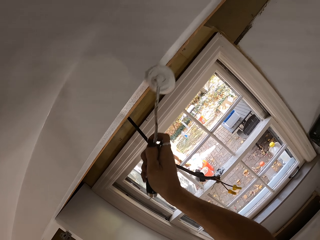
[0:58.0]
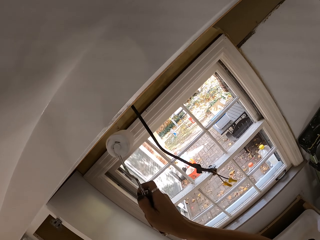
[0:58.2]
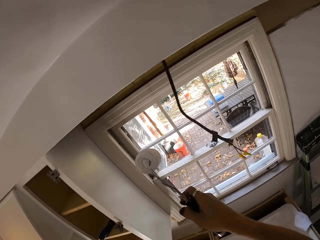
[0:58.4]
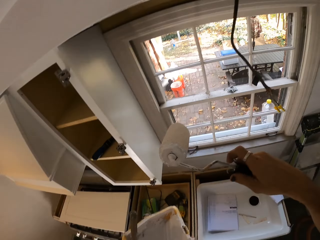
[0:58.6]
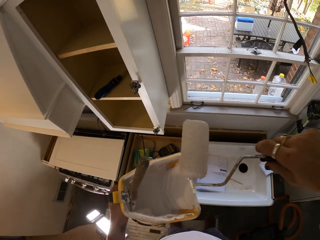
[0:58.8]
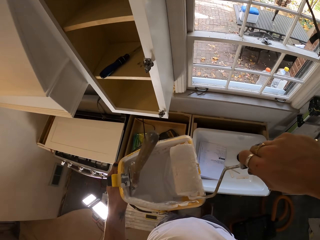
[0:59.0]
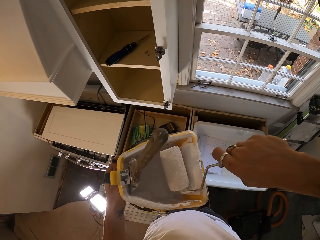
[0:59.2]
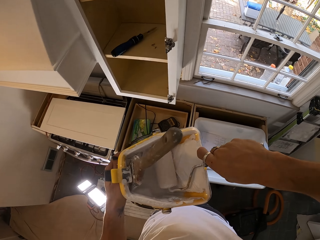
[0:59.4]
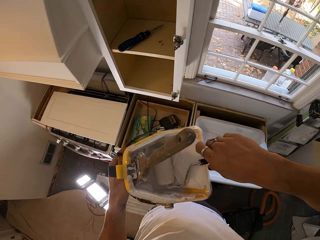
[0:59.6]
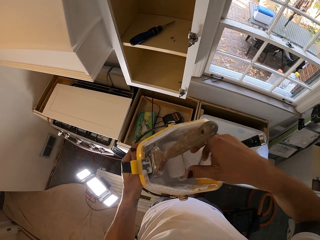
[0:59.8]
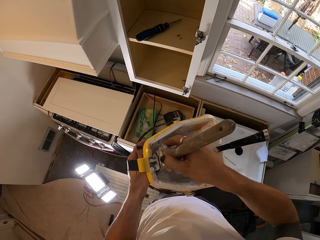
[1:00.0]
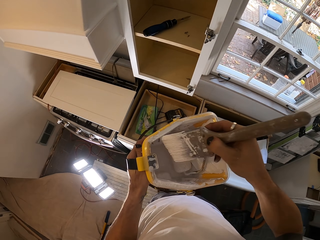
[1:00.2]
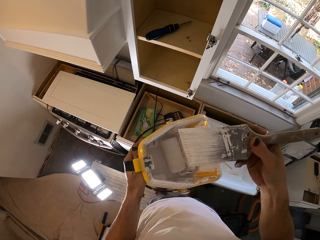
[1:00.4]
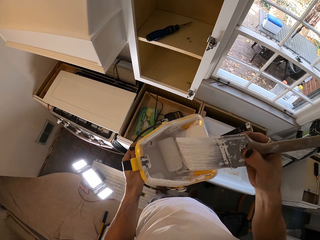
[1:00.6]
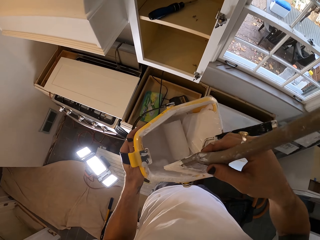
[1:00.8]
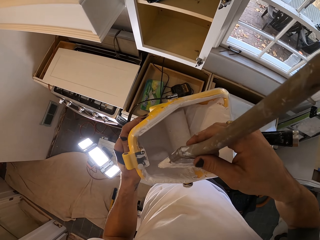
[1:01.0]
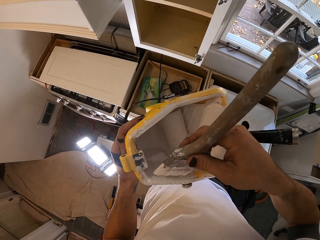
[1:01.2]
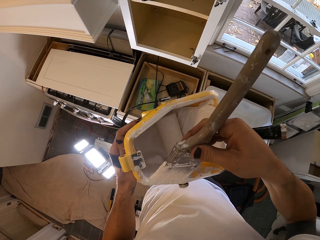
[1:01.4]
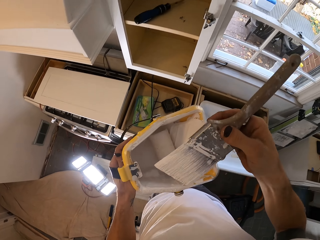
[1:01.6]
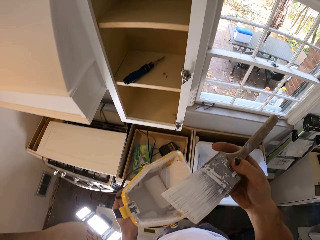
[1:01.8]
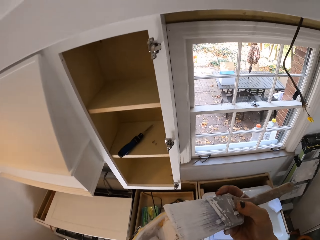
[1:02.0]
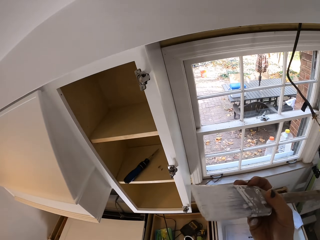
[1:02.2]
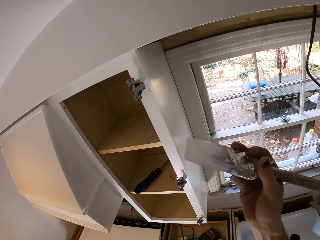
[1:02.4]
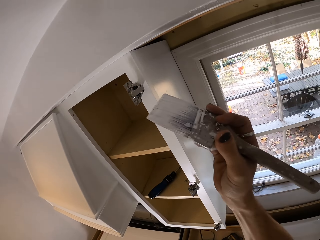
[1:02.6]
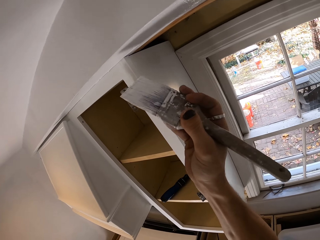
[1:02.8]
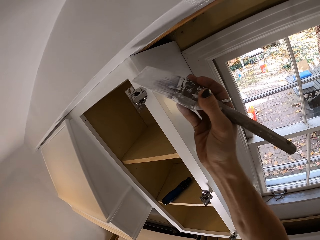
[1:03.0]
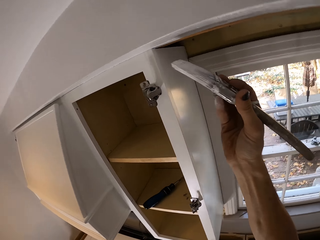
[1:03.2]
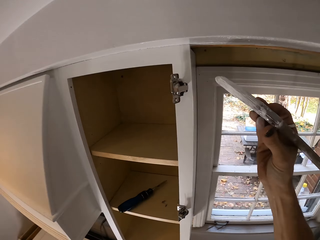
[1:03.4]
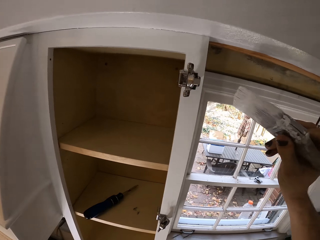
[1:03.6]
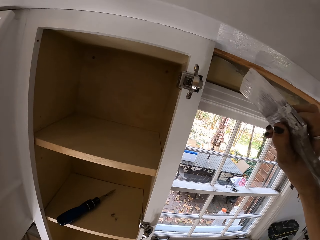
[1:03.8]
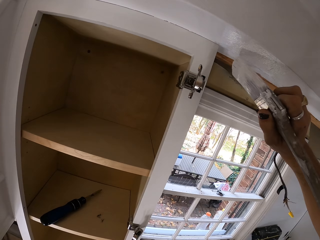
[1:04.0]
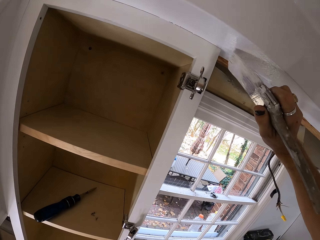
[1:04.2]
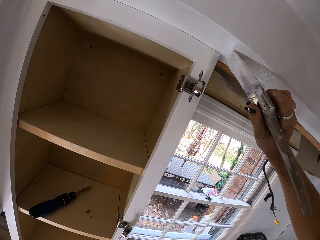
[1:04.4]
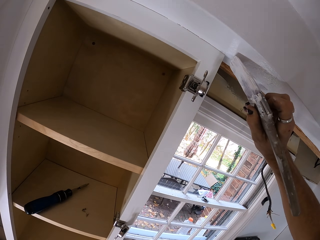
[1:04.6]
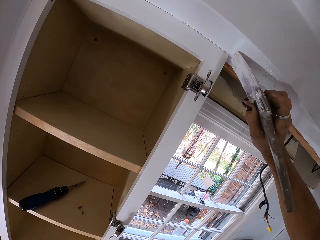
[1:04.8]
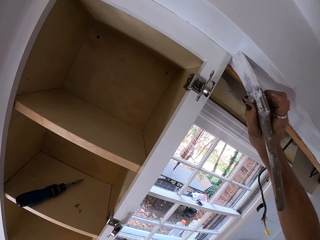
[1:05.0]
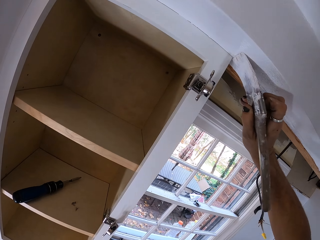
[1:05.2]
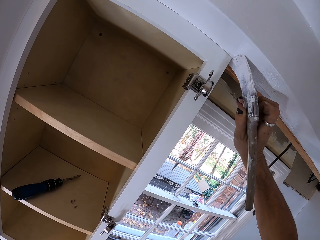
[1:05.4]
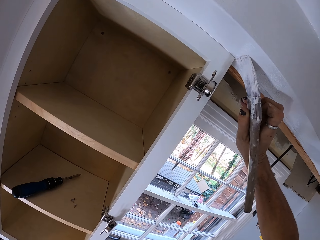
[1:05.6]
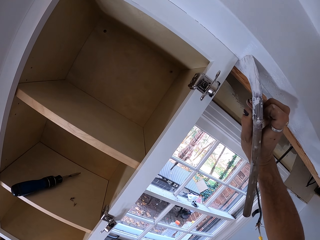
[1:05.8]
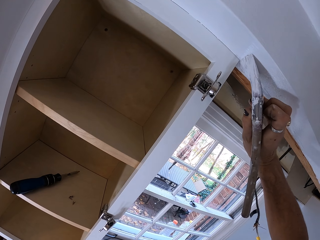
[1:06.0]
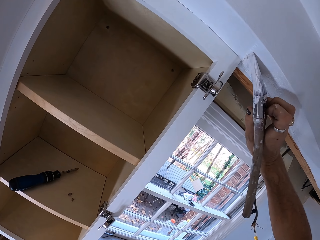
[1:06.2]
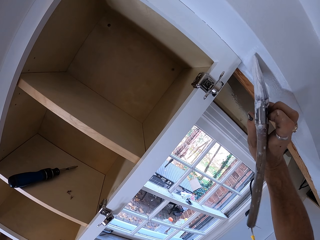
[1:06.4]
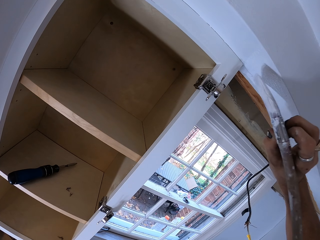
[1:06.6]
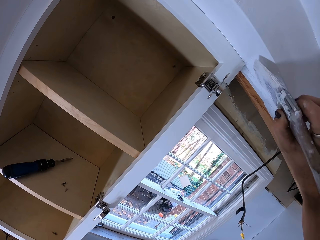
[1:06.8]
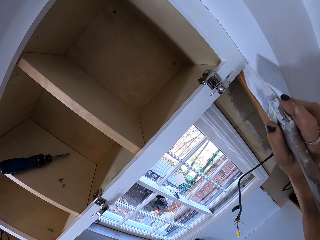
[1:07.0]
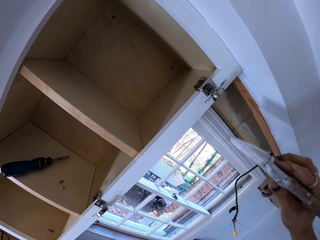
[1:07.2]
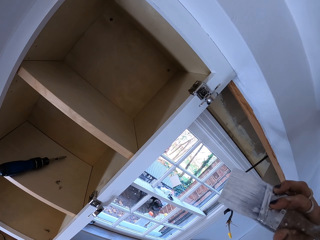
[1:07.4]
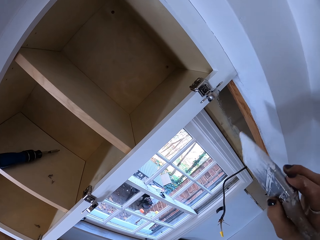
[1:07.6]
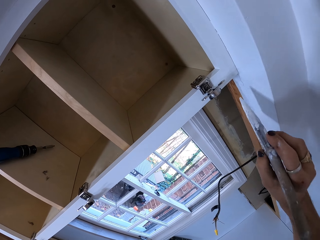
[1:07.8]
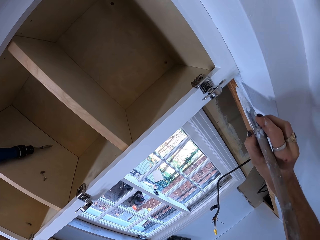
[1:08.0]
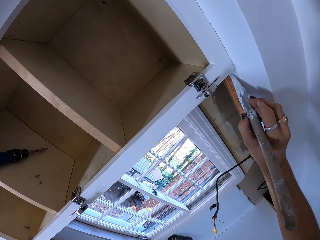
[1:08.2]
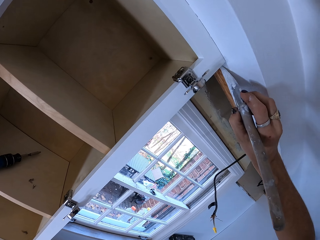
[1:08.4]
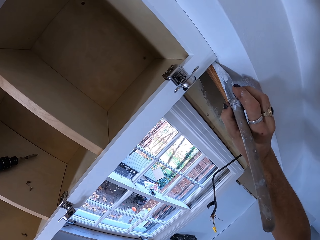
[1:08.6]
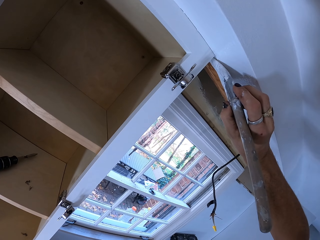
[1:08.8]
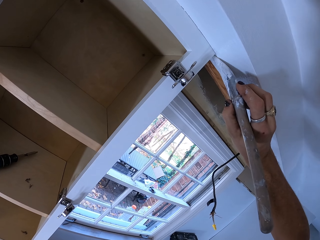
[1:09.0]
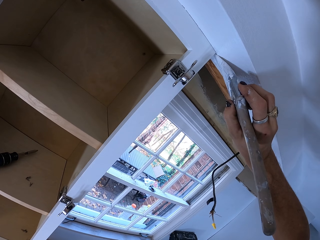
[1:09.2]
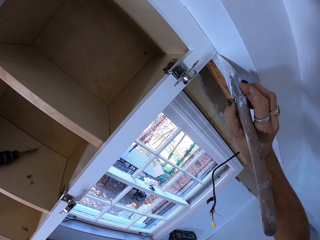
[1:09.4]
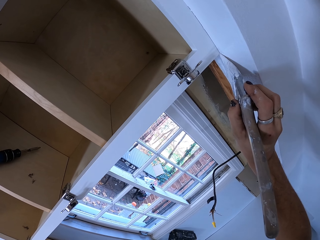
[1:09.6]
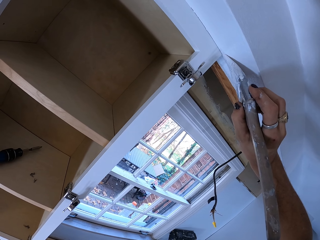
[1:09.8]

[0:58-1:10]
The camera wearer dips the roller paintbrush in the paint in a bucket. They pick up a paintbrush. They paint the kitchen cabinet. They paint on the wall.

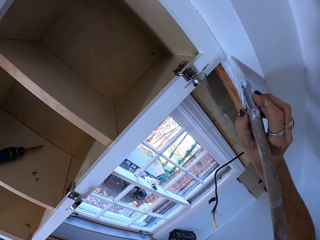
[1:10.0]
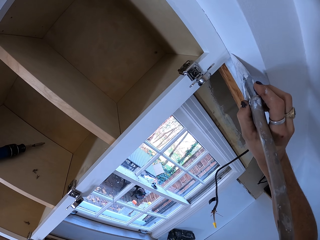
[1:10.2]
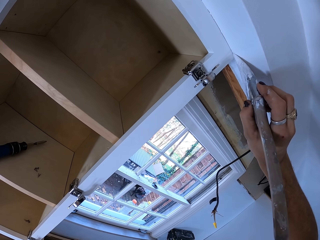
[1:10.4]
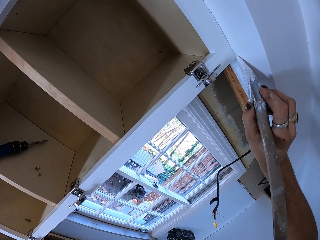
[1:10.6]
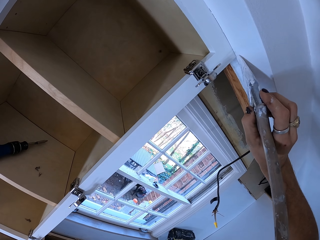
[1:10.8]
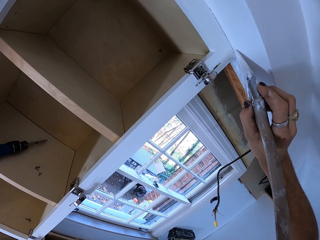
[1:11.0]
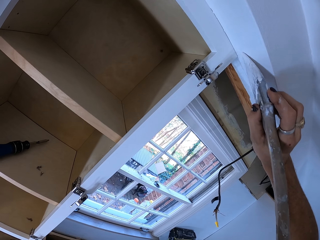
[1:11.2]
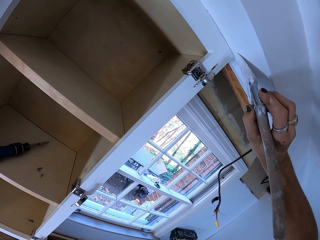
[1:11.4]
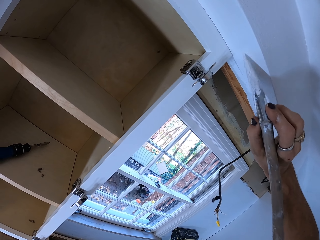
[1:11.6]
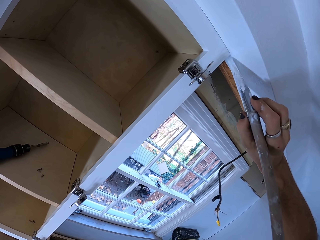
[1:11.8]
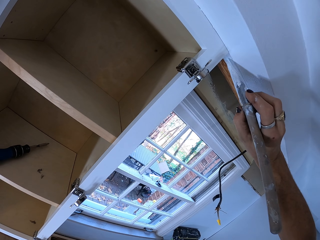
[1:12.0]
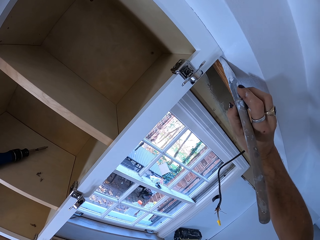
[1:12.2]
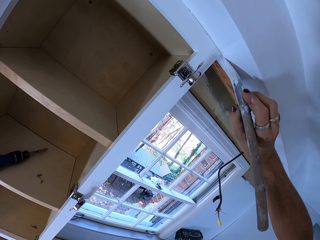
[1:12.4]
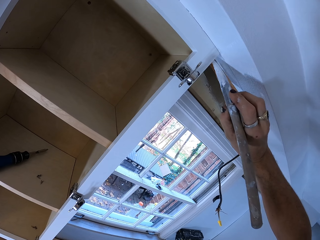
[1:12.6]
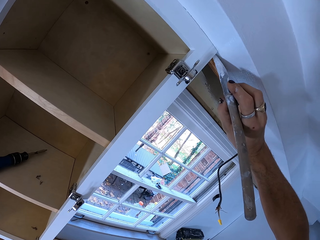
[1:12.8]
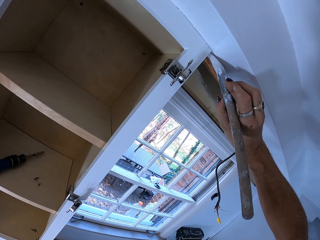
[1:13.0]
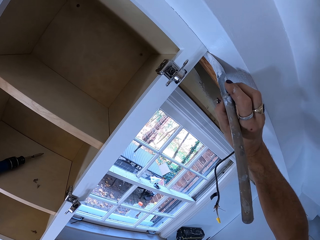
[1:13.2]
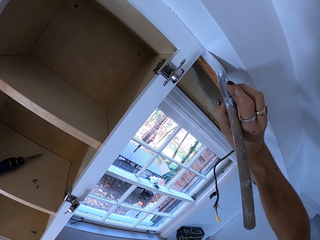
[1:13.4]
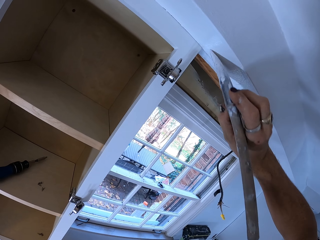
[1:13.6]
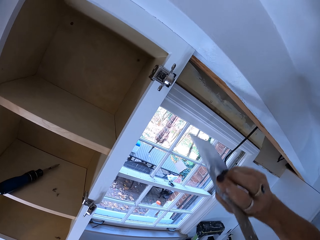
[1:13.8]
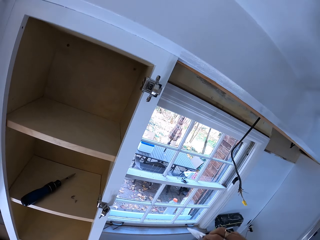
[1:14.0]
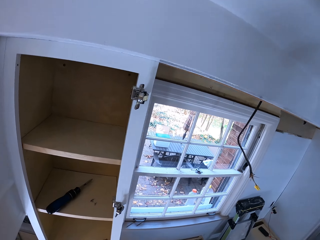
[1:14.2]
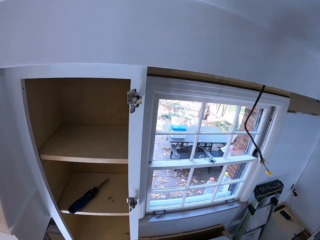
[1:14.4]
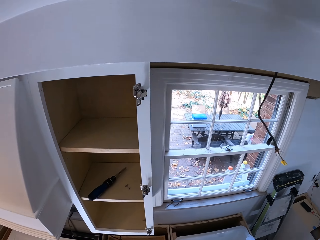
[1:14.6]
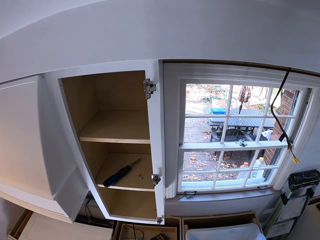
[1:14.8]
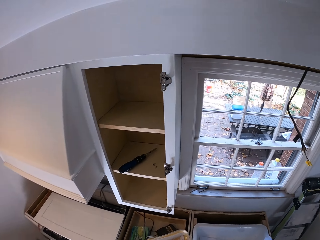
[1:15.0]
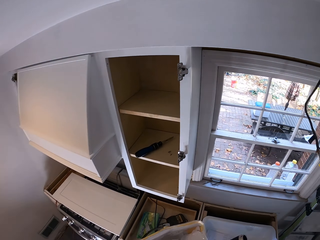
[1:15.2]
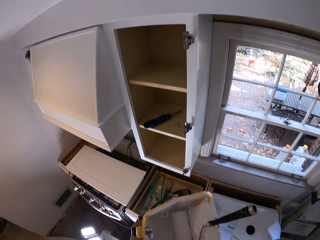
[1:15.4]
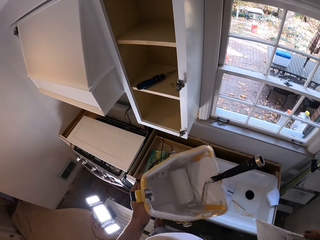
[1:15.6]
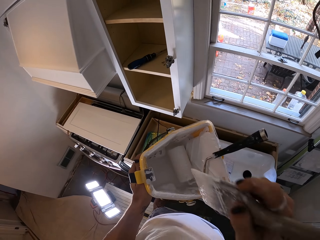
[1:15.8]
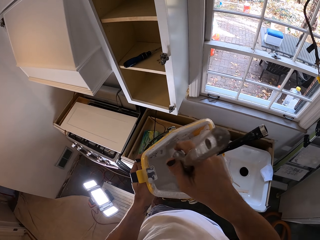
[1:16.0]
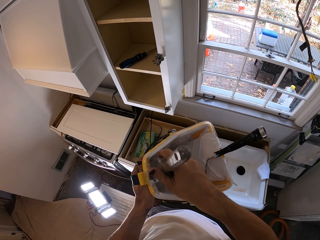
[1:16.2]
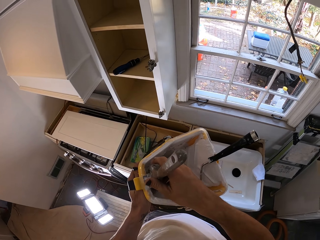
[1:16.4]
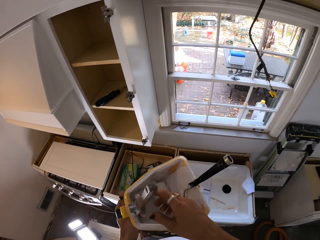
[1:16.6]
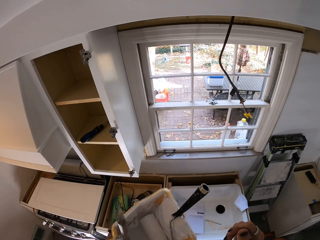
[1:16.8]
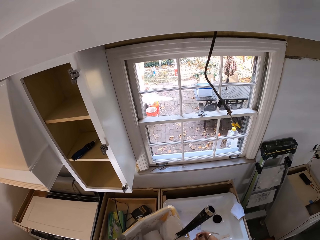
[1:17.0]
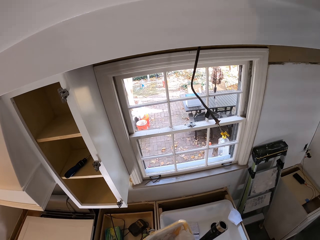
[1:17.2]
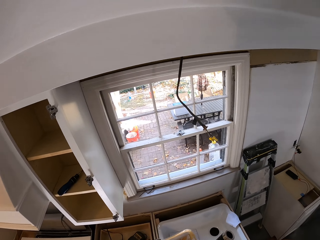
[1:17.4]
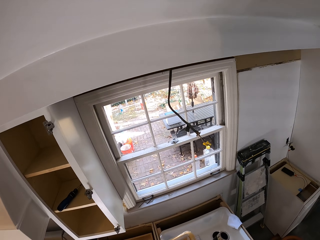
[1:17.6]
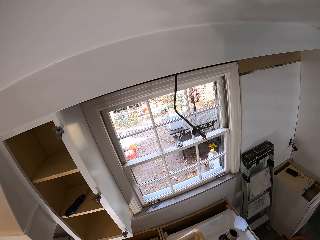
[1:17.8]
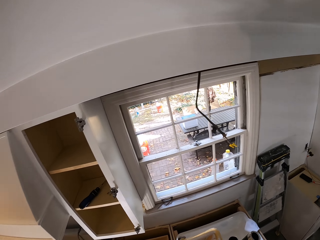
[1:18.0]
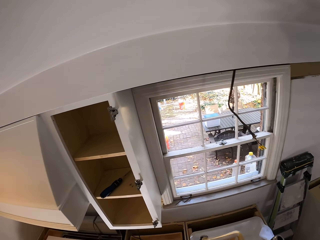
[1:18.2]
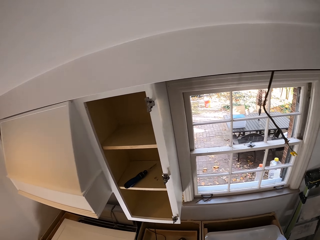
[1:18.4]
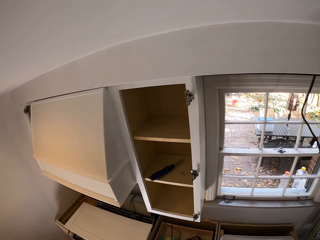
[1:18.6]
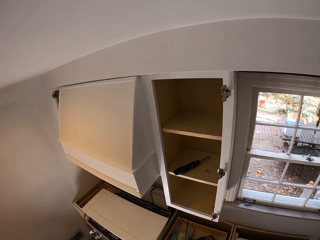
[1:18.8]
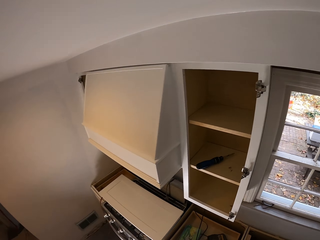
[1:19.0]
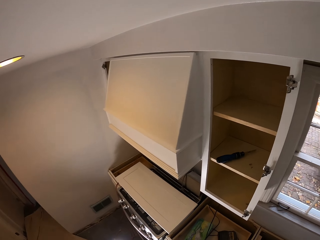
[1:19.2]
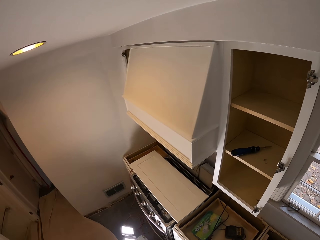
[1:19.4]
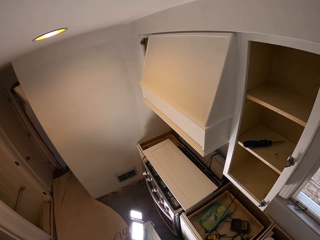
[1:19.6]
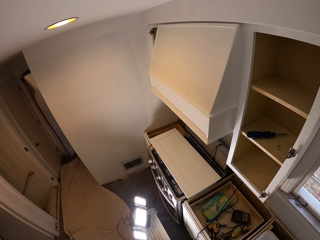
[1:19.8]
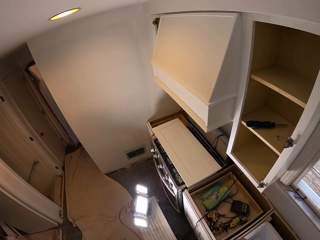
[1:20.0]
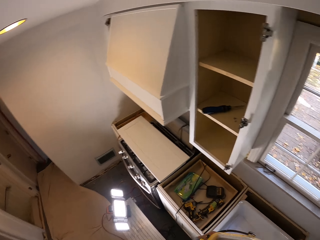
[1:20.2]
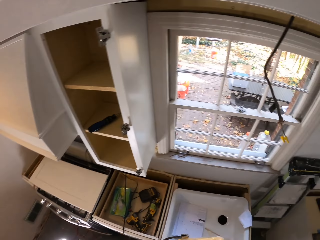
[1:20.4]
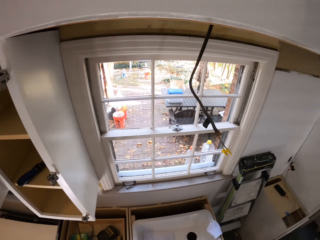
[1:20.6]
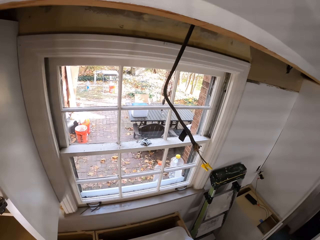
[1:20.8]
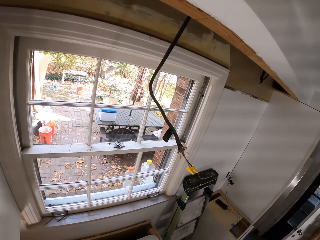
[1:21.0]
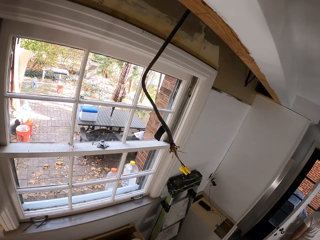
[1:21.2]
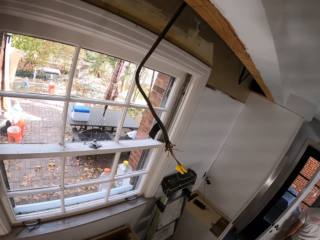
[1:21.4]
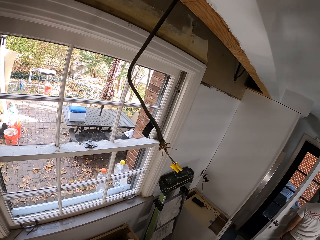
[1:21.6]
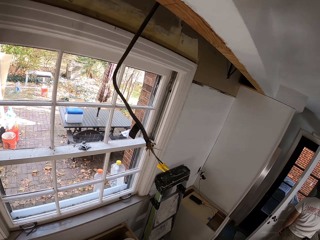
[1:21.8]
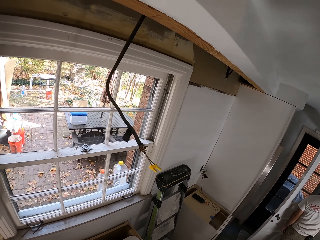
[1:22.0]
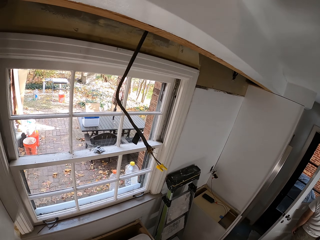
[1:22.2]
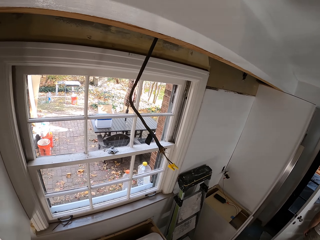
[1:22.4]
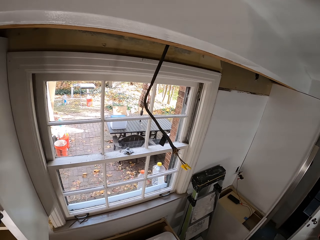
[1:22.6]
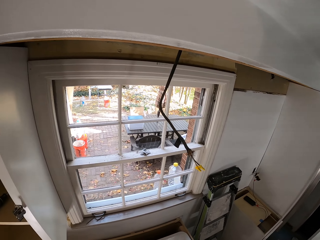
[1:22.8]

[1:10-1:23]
The camera wearer dips the brush into the paint in the bucket. They look around.
